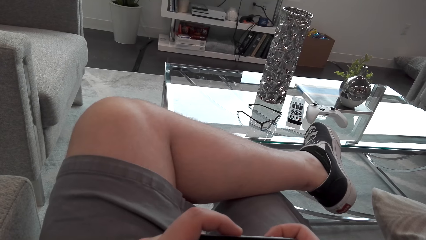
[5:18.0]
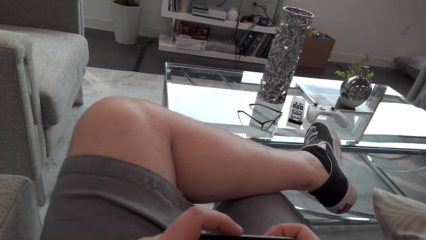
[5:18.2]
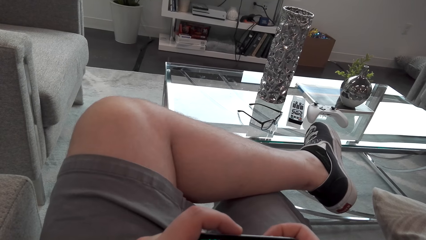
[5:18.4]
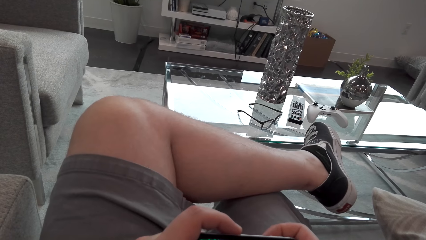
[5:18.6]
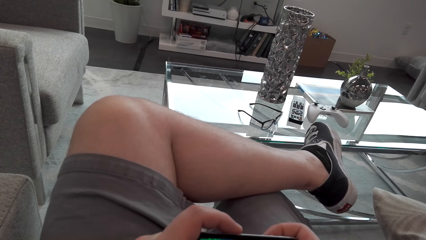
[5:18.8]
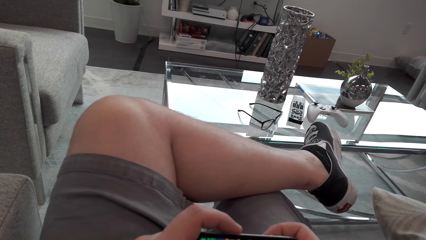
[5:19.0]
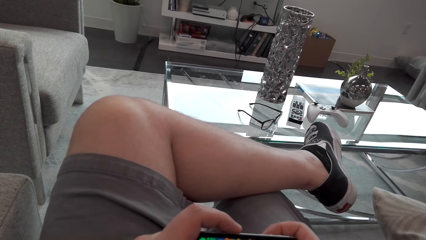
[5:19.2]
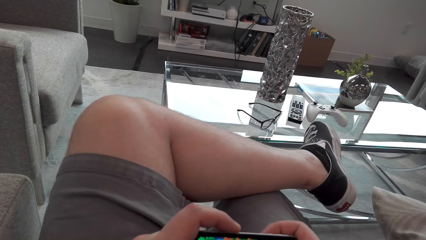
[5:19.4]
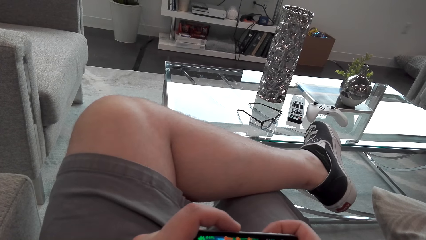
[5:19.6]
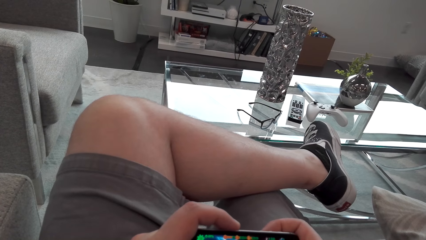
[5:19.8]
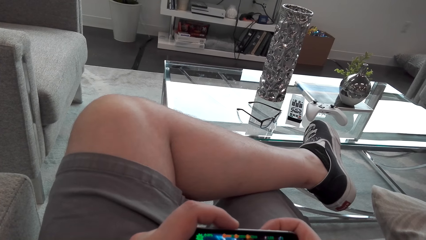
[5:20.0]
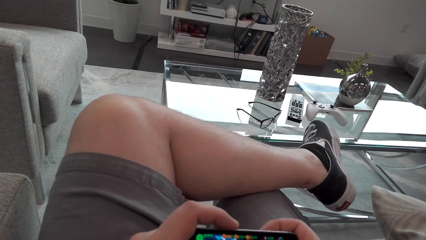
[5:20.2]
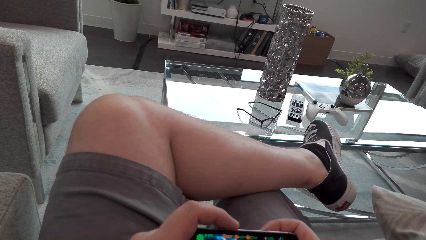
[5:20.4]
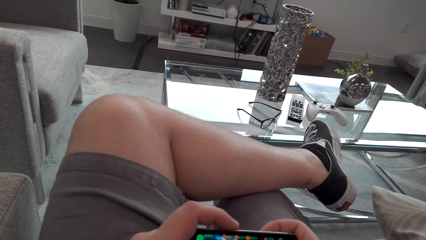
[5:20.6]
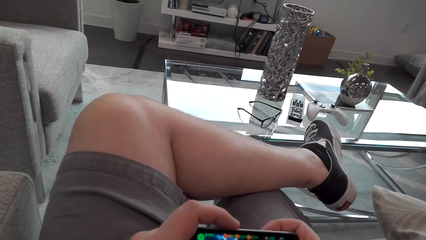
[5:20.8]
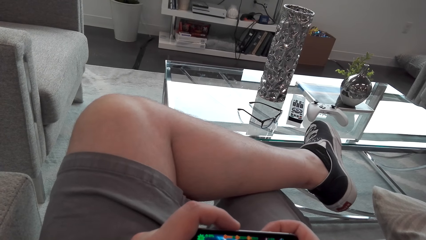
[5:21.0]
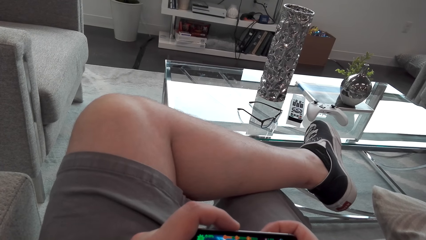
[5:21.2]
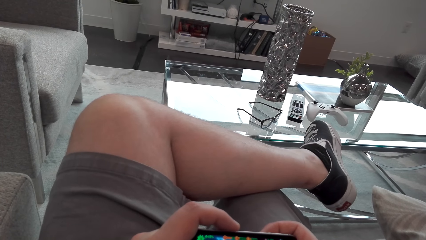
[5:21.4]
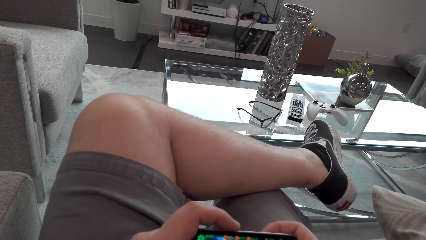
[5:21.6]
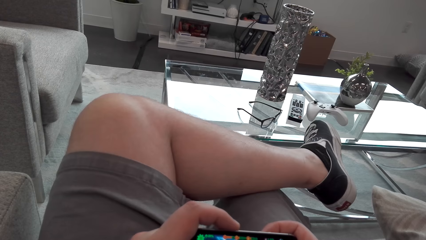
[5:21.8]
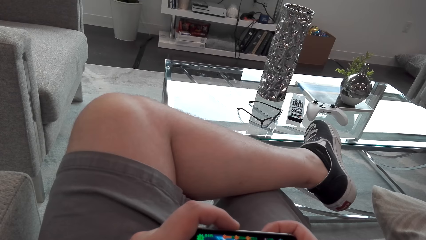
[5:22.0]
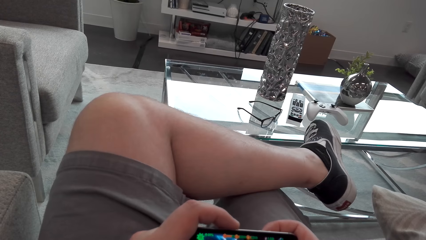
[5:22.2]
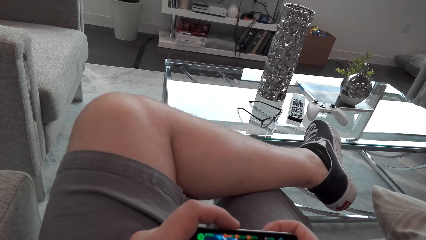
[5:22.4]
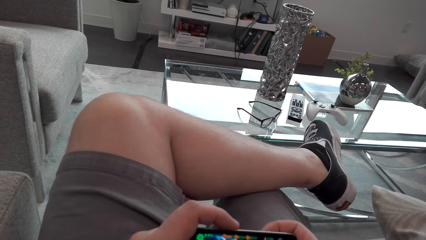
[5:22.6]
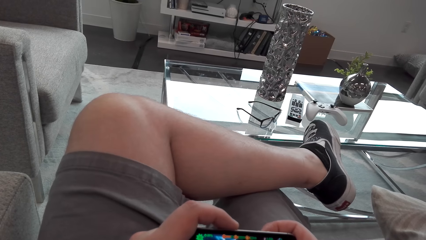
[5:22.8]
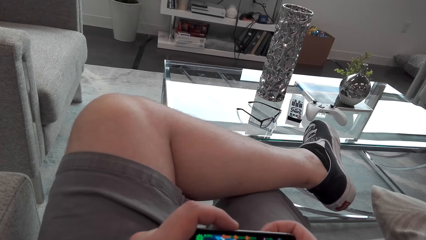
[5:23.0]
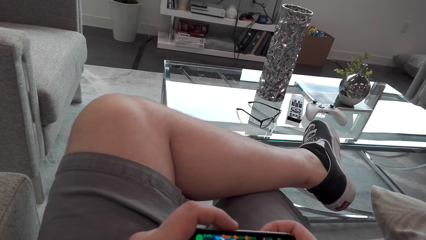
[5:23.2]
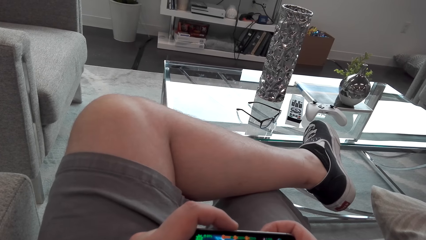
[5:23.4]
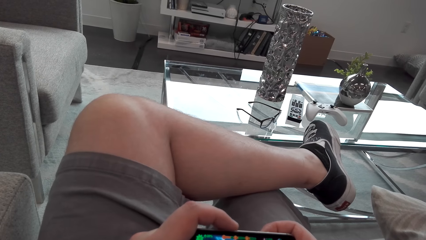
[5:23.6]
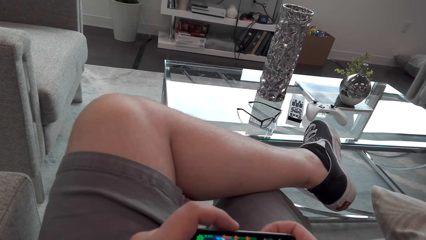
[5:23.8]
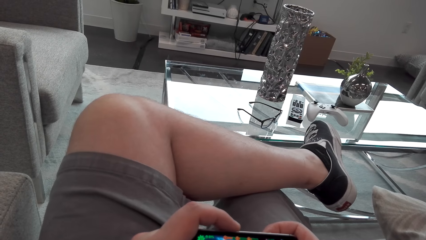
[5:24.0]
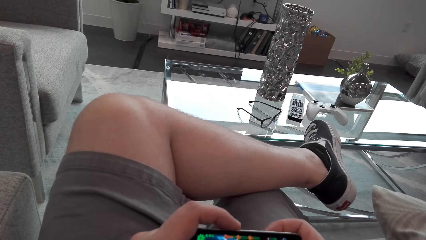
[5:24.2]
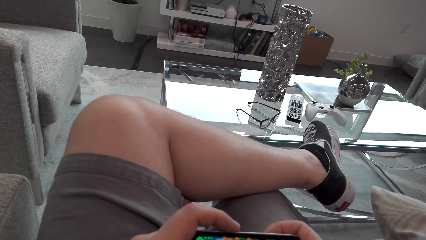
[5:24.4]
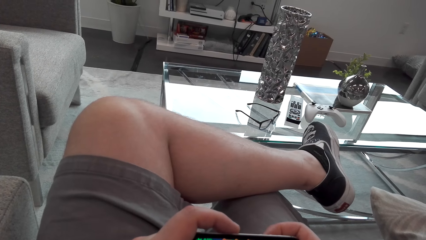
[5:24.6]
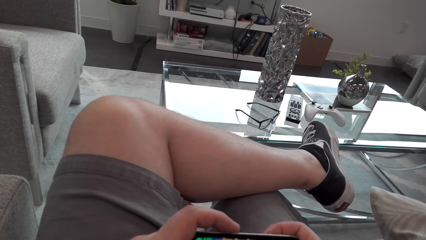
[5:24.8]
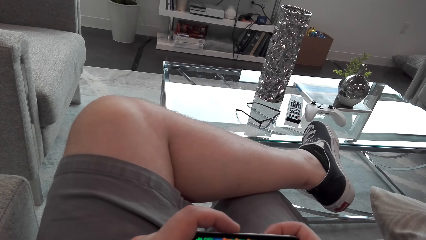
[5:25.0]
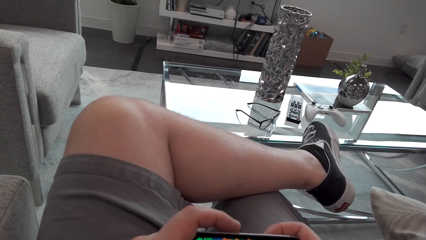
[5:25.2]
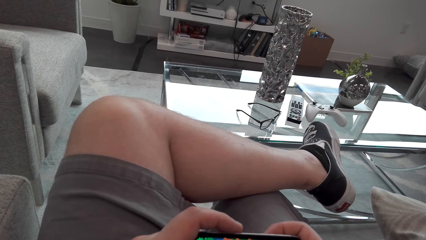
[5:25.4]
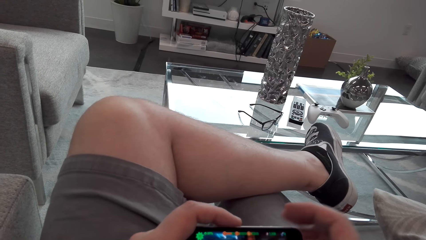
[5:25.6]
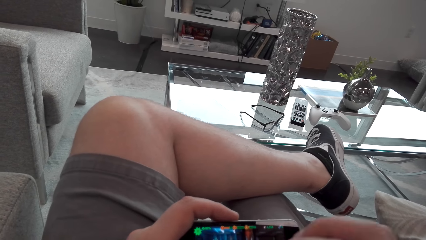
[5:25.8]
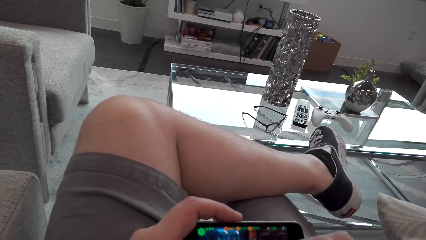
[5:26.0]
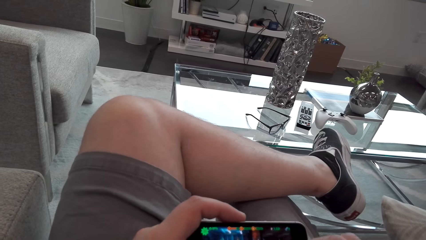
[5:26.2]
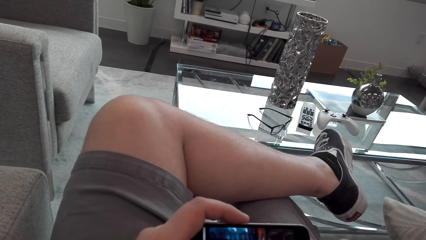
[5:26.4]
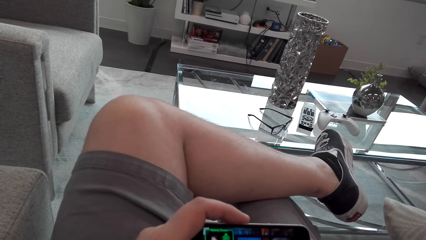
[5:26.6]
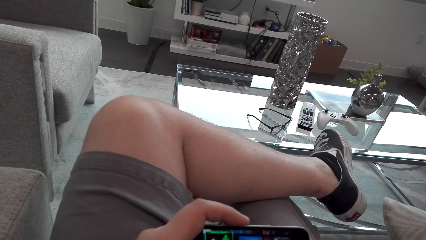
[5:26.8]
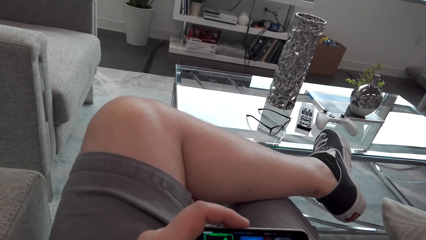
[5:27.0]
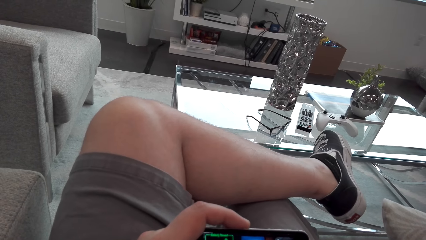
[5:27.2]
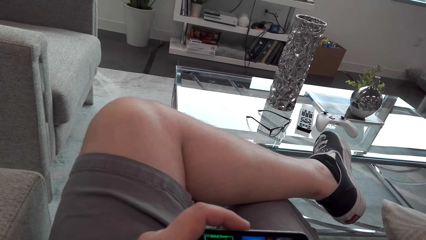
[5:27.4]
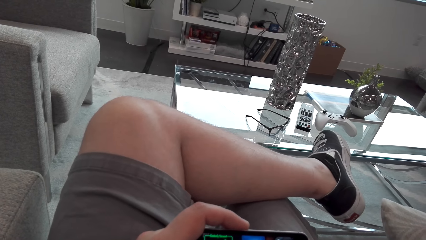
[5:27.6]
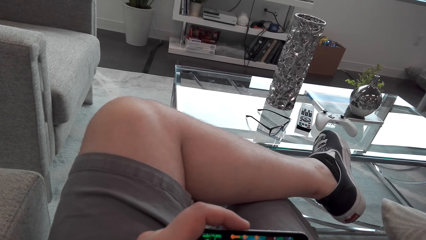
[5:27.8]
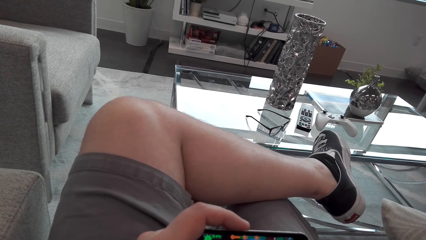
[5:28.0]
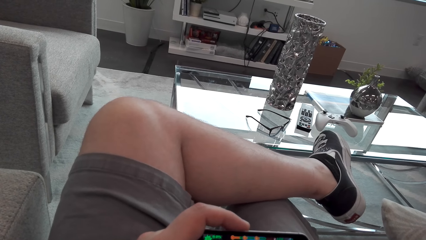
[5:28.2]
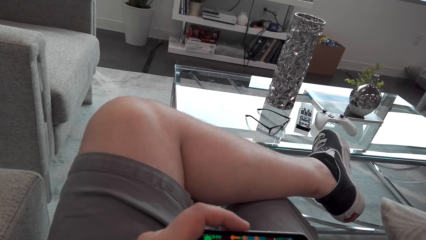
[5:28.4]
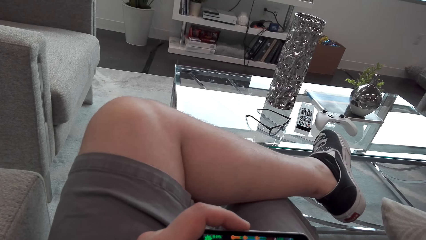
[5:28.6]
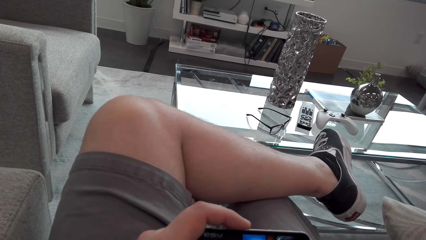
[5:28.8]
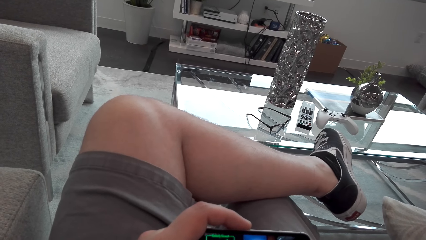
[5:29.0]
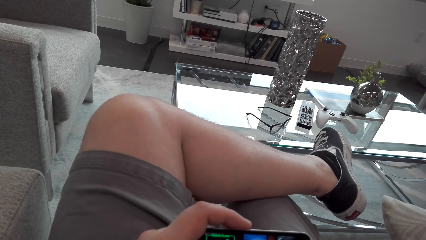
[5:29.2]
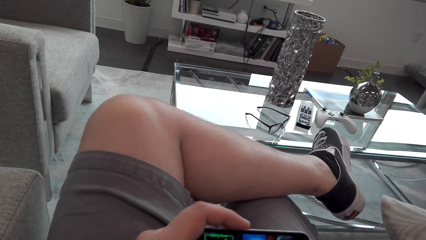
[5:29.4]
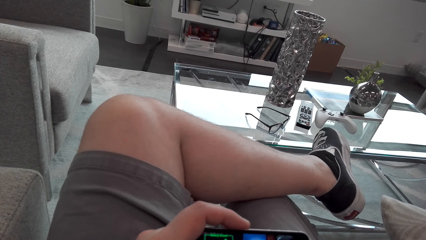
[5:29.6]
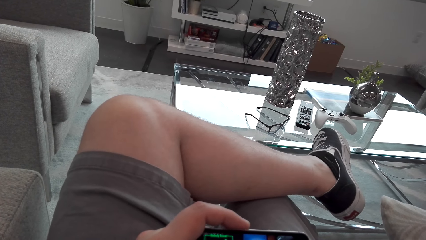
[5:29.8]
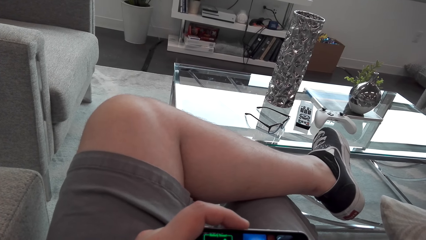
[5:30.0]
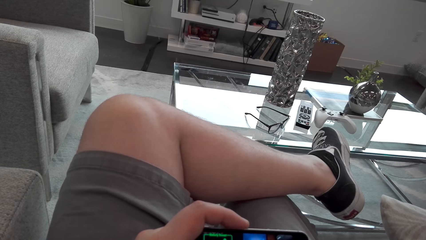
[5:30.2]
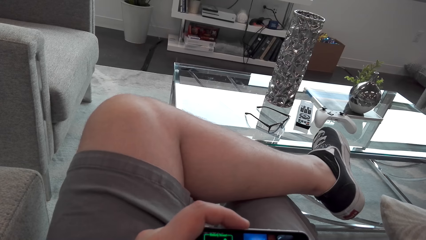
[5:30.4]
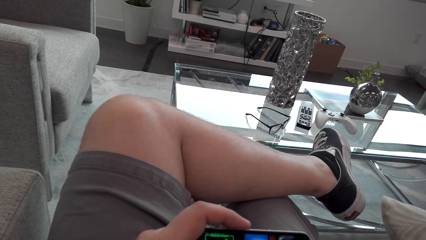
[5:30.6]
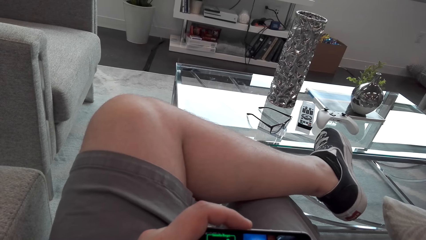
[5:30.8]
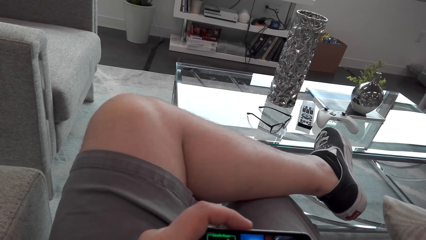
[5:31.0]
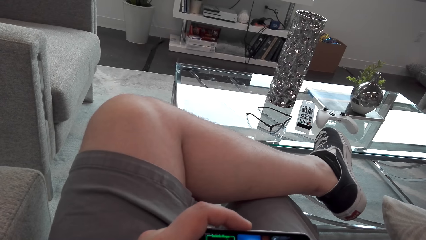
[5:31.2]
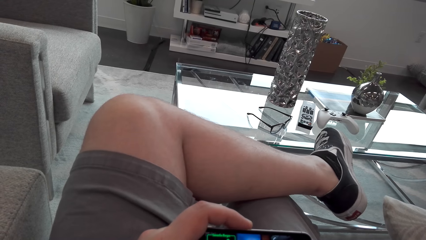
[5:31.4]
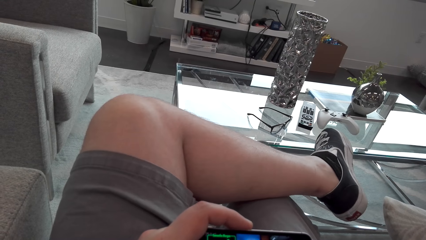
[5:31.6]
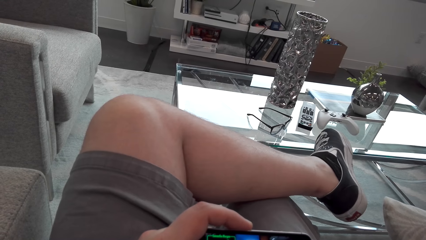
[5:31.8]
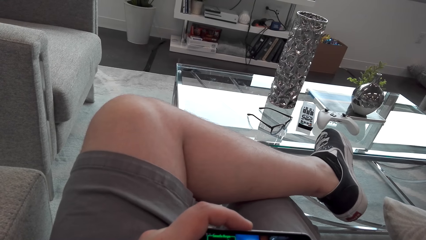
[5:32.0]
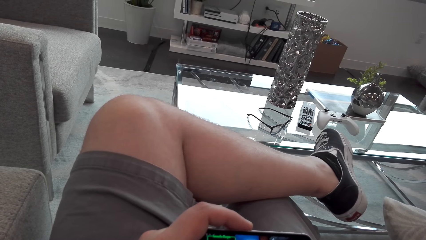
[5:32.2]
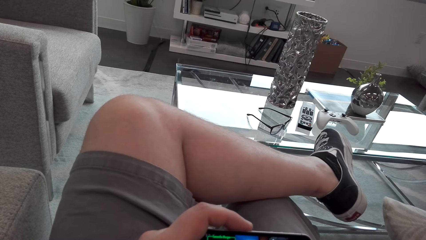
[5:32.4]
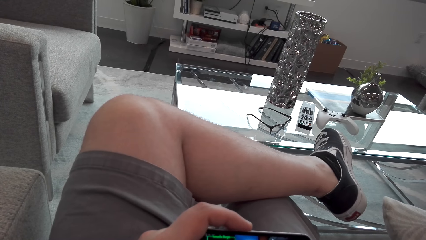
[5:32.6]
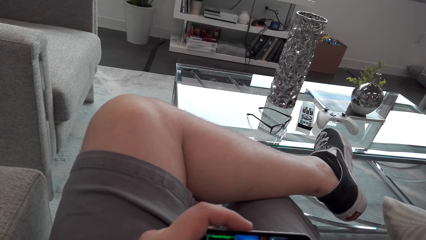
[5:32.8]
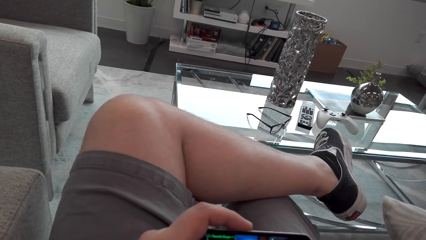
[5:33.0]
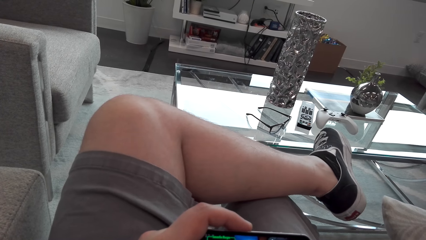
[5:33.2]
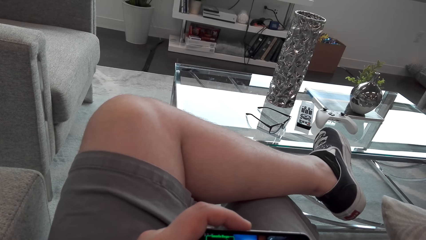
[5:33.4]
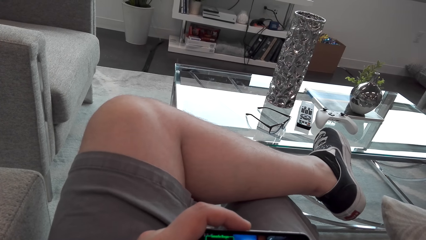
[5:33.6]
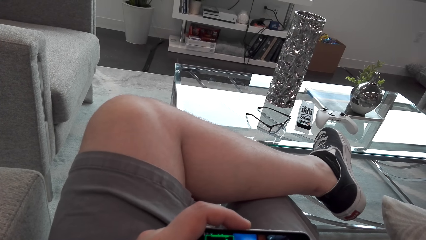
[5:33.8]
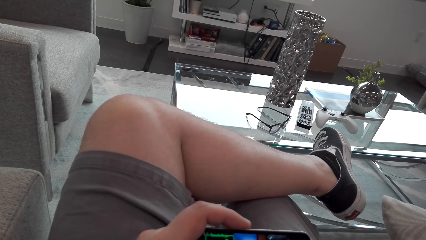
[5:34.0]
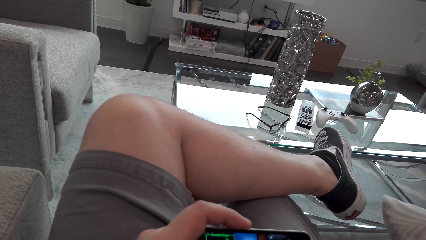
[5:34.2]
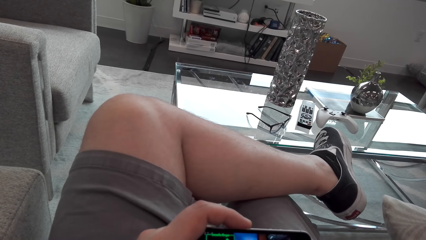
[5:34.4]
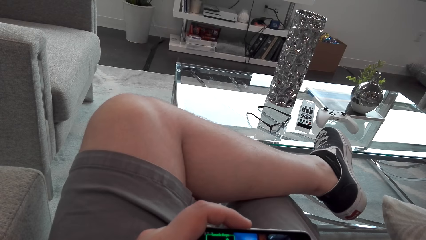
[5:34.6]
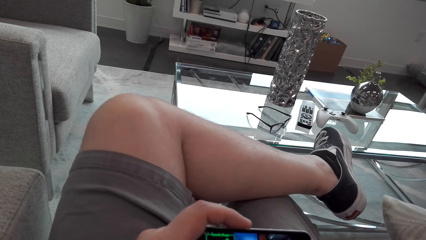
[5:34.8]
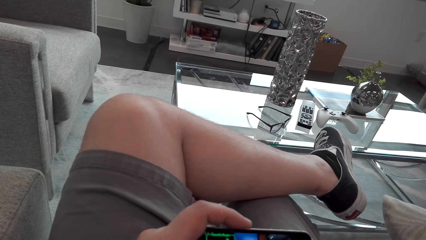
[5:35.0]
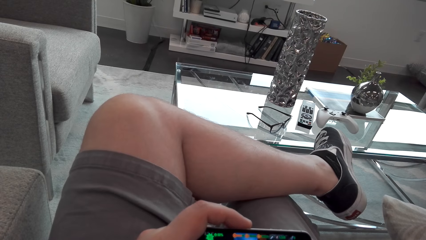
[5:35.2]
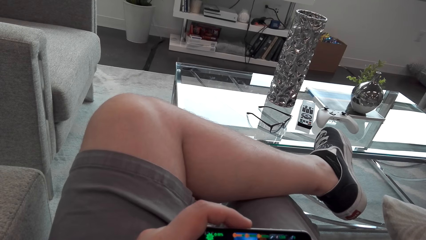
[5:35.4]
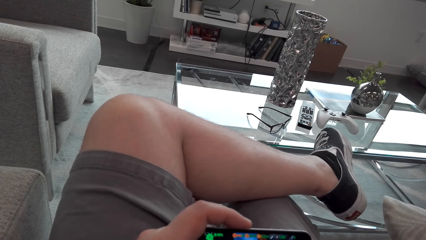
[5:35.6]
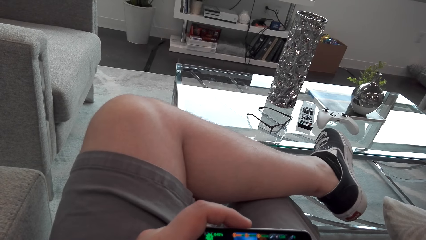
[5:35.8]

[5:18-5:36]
The camera wearer operates the phone.
